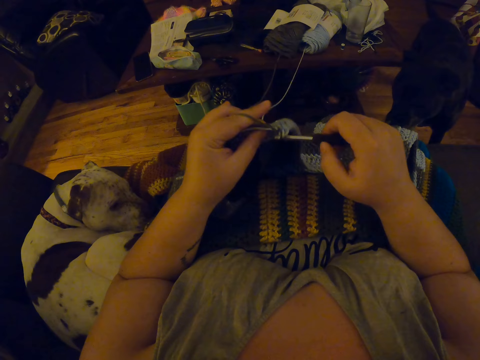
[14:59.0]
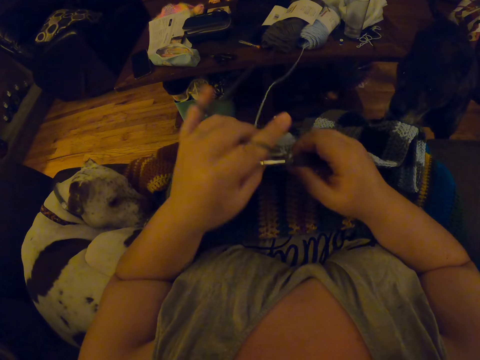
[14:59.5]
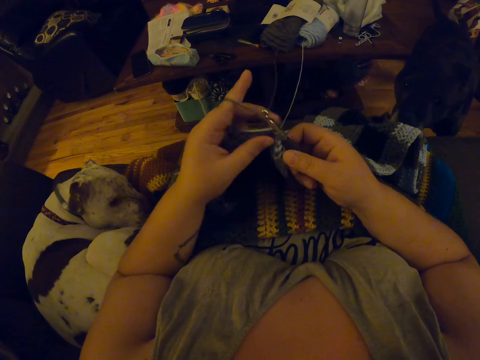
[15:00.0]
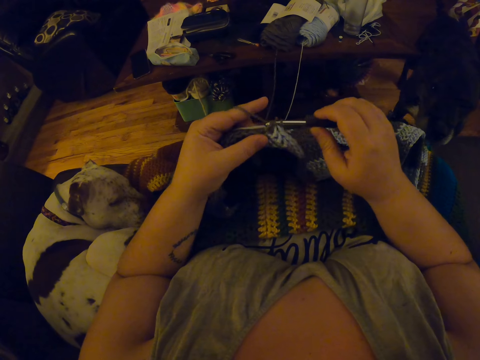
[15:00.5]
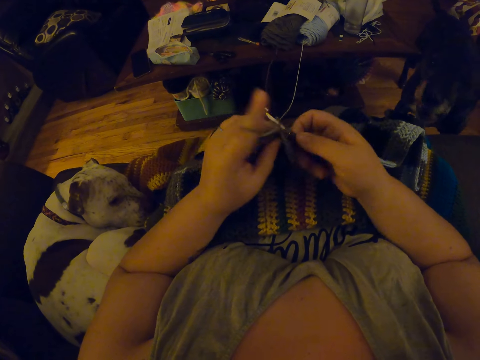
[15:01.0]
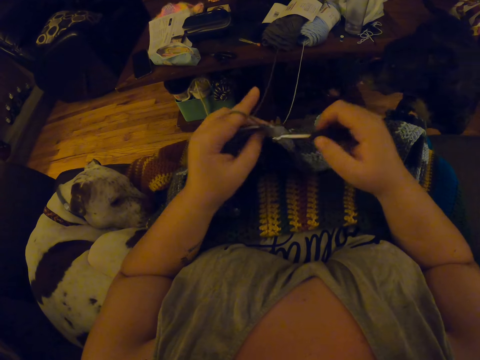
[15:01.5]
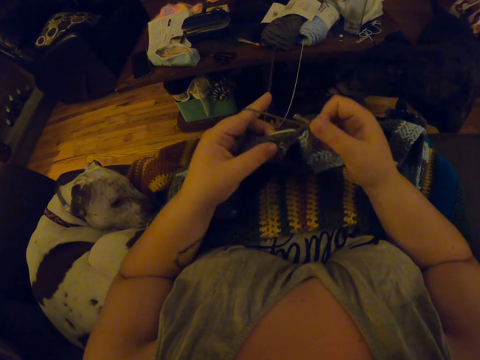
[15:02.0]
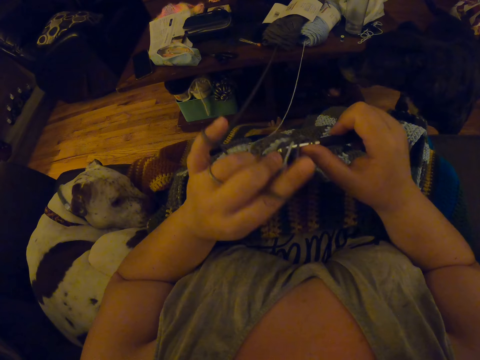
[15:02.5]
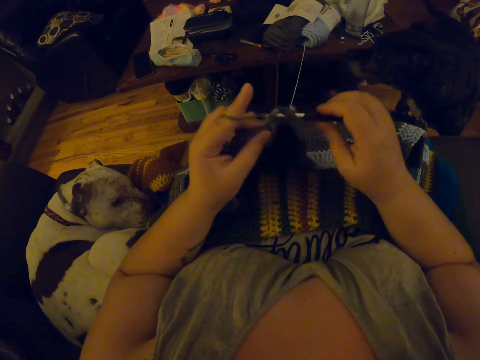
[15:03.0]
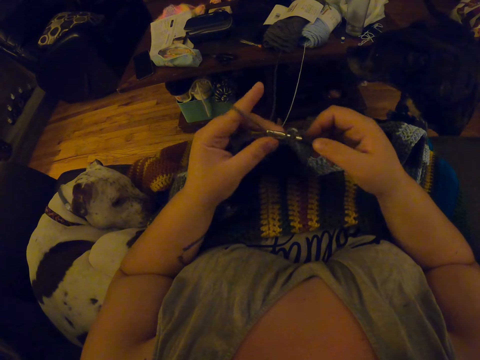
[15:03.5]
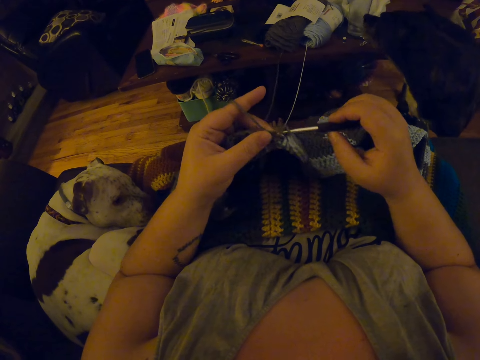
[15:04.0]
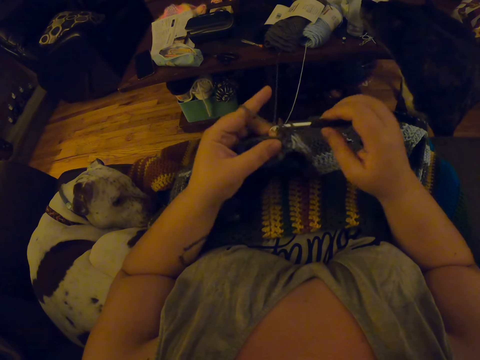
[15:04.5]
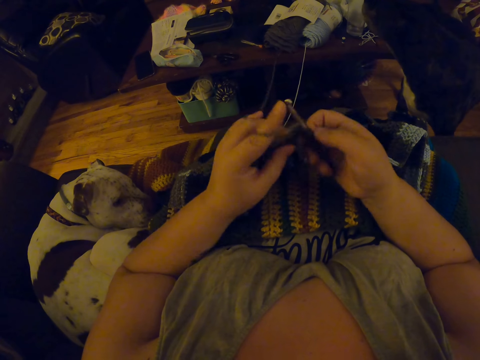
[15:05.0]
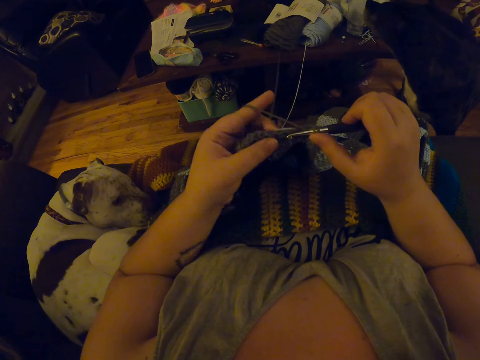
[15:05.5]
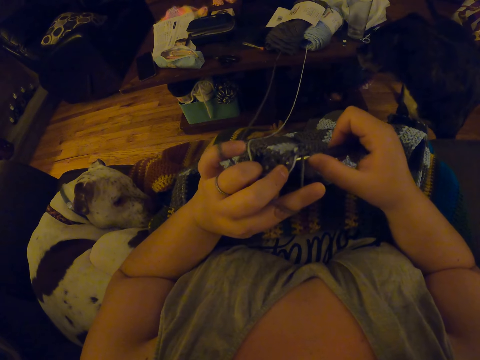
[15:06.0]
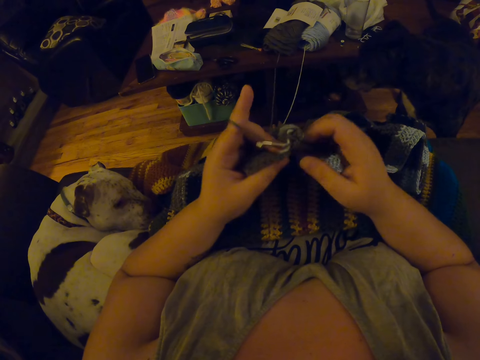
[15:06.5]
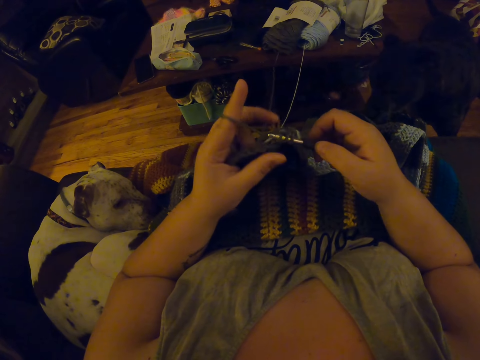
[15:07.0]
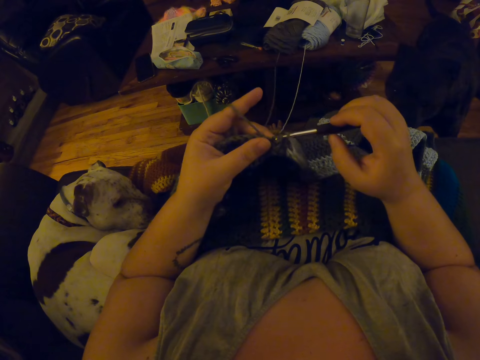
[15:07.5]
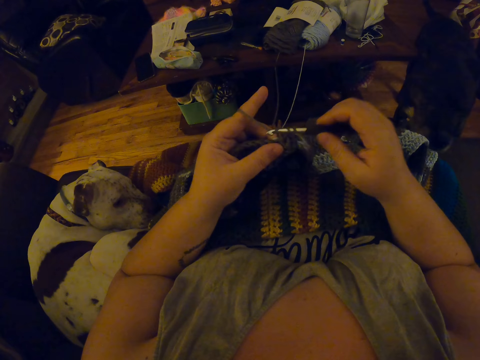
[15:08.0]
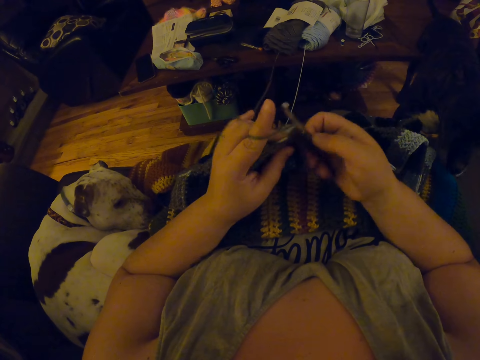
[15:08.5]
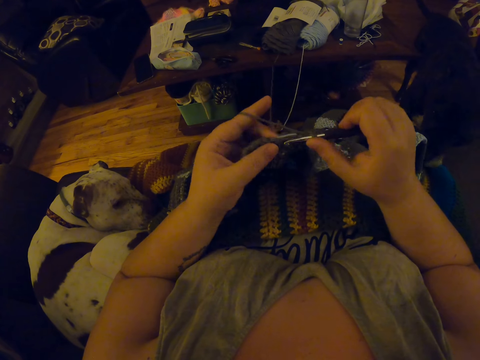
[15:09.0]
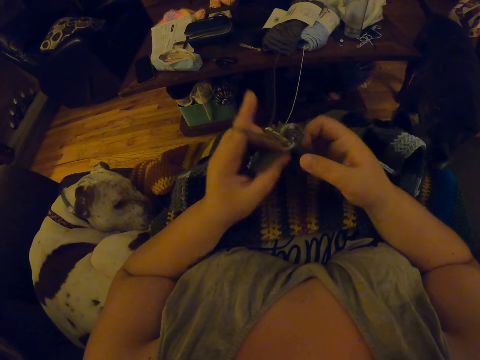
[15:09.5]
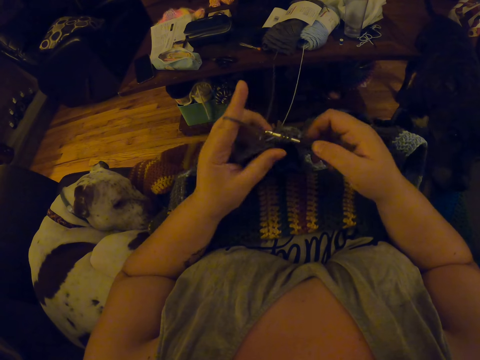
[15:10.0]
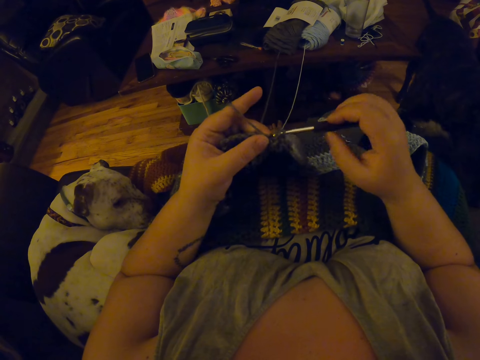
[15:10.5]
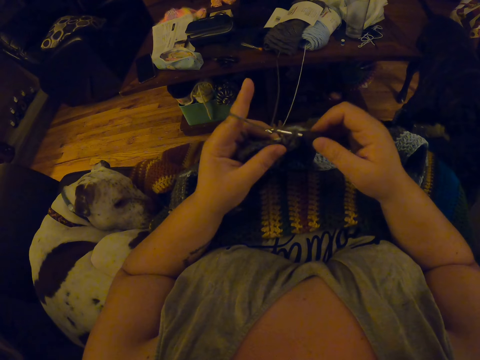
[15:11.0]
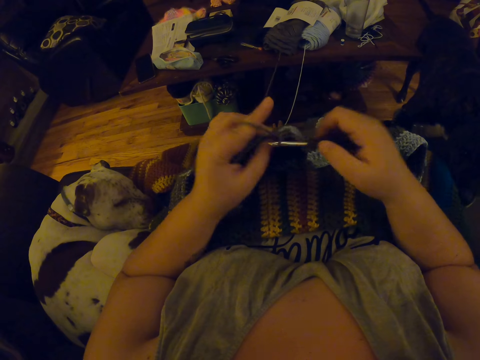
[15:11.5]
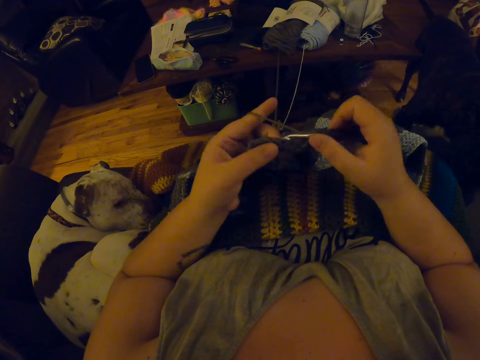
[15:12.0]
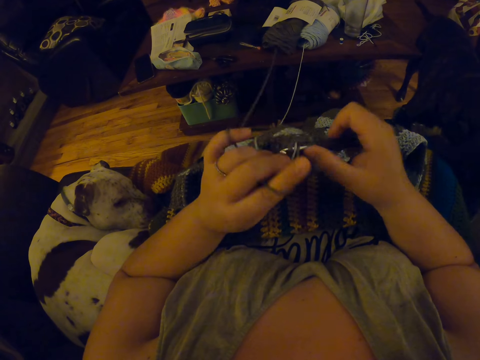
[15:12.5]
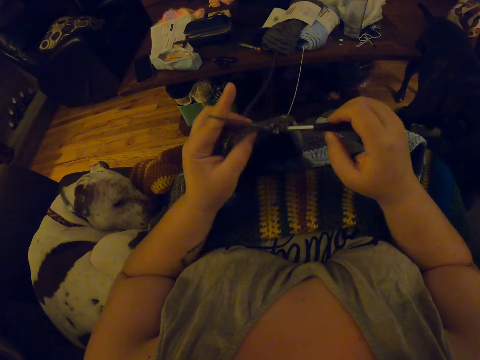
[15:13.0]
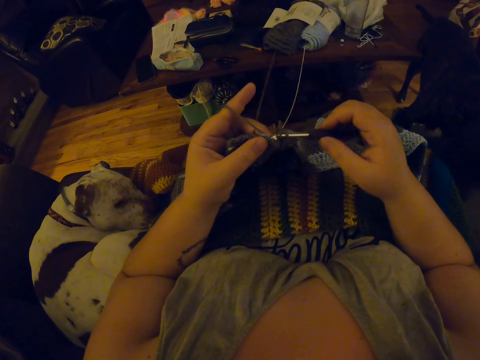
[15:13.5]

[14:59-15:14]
The camera wearer knits the fabric with wool using a crochet hook.

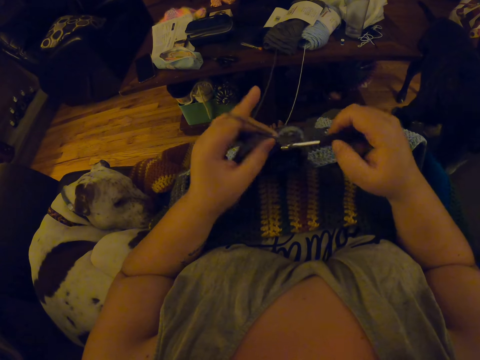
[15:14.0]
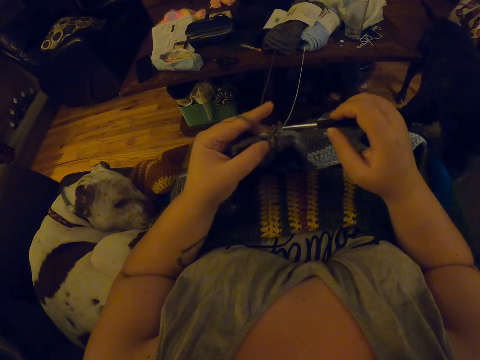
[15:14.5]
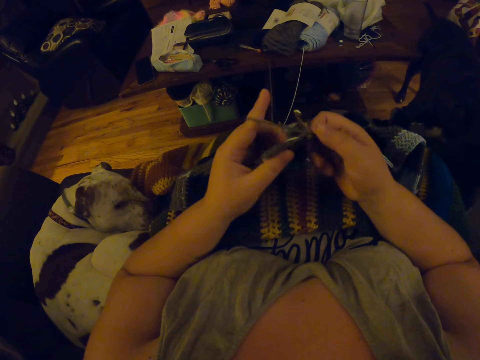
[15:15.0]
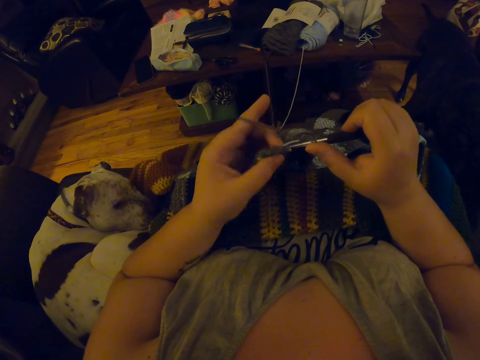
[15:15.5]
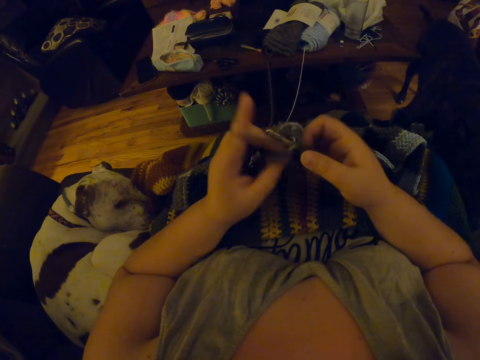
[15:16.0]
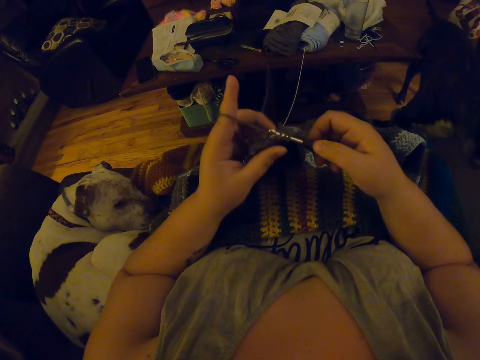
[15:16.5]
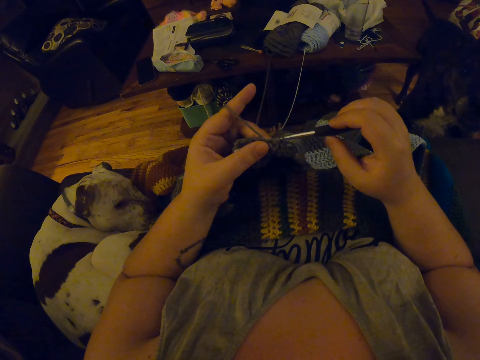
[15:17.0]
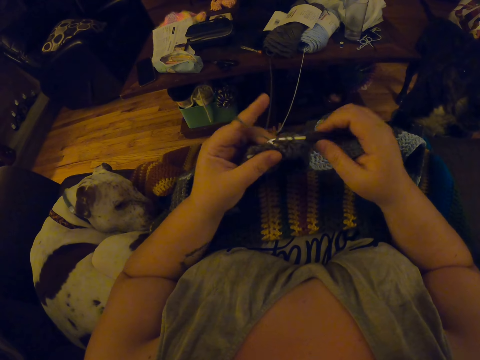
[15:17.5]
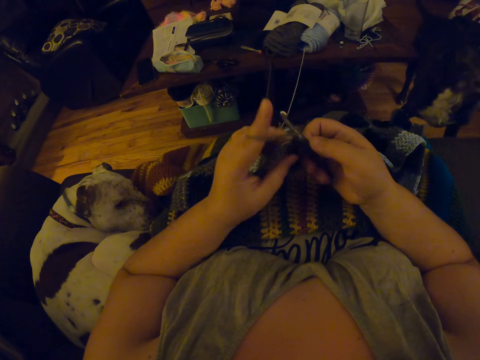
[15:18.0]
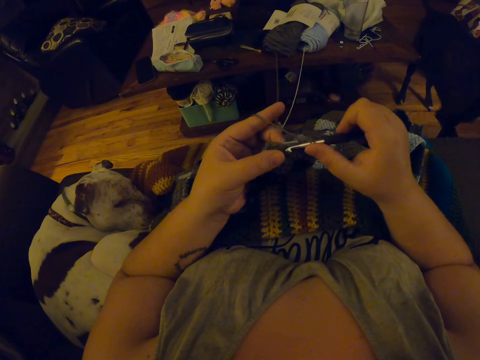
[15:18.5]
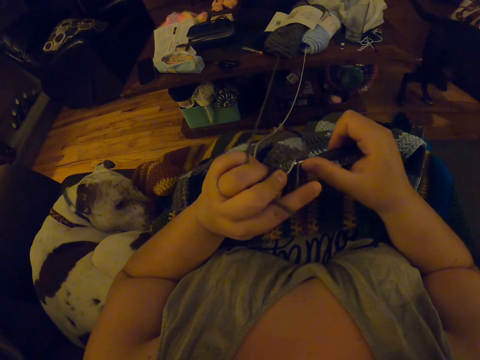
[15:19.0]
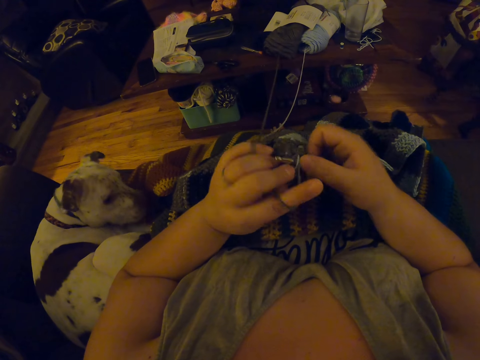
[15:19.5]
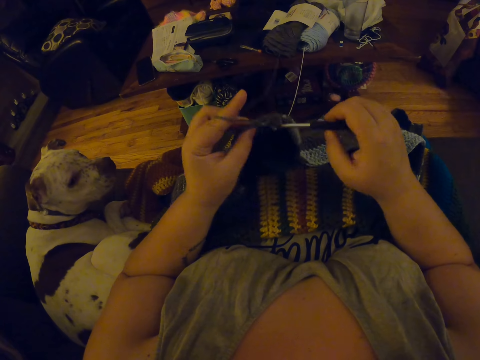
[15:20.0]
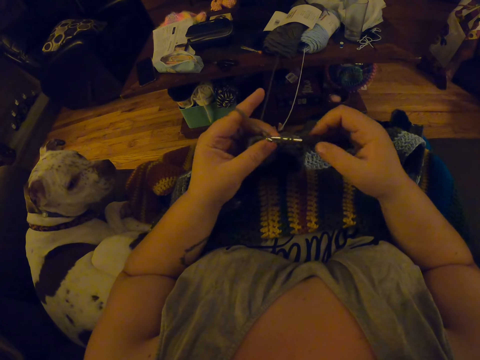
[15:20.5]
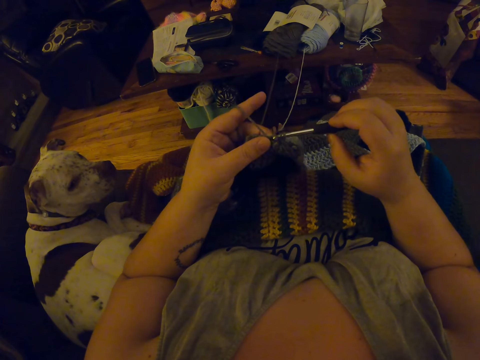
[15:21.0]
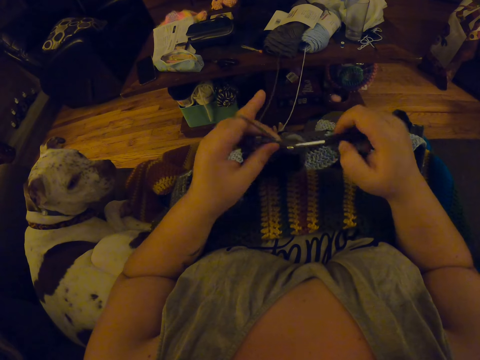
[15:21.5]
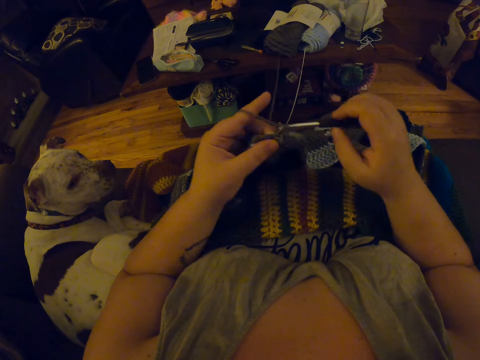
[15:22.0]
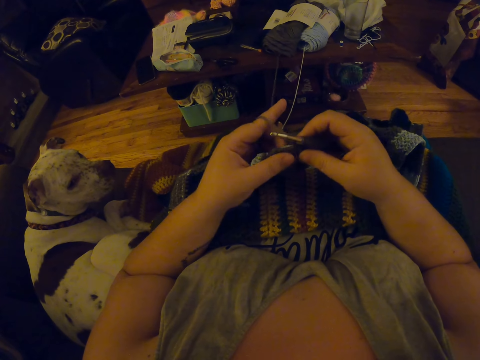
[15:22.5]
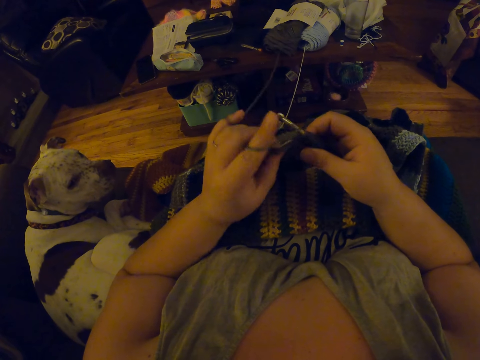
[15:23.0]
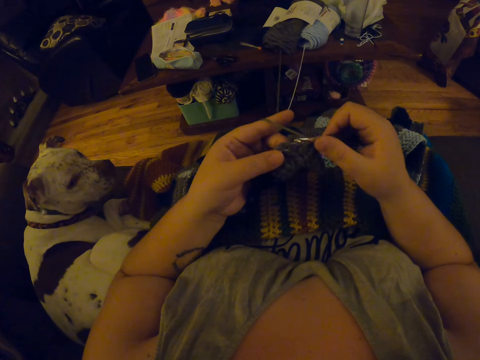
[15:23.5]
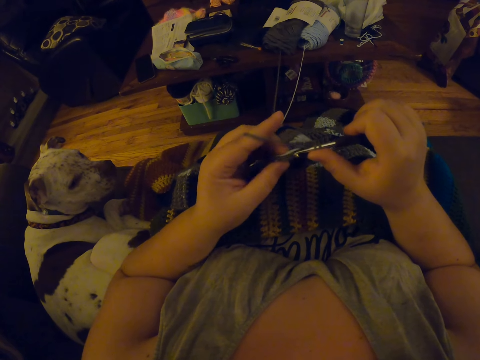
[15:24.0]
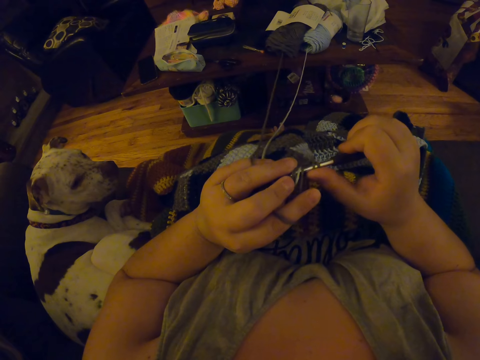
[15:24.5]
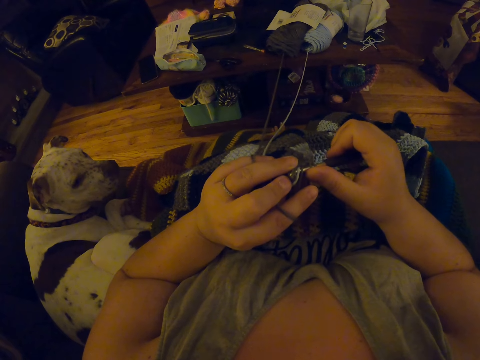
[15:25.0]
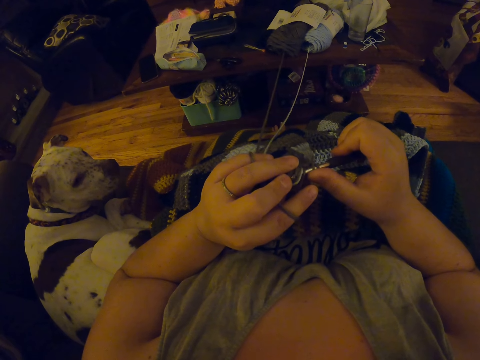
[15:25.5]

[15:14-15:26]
The camera wearer looks at the fabric. They knit the fabric with wool using a crochet hook. They look at the fabric.
